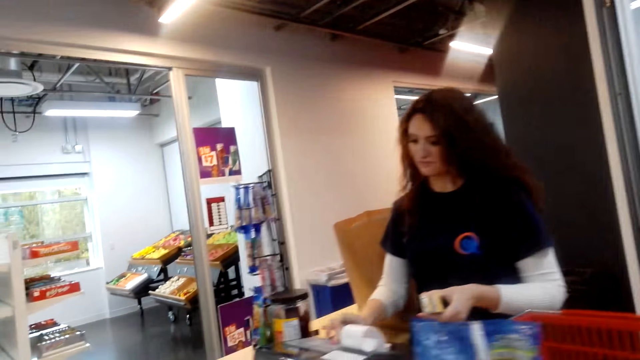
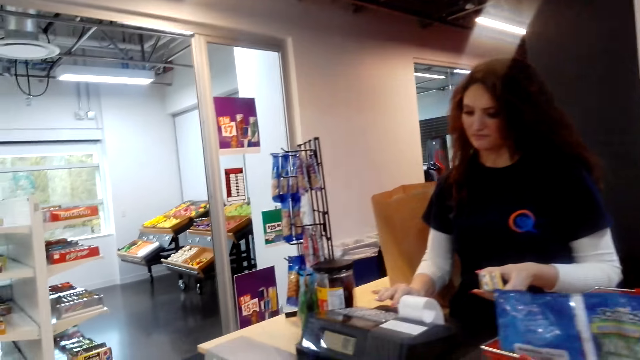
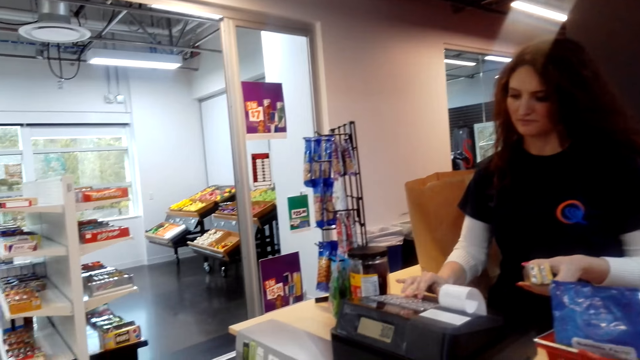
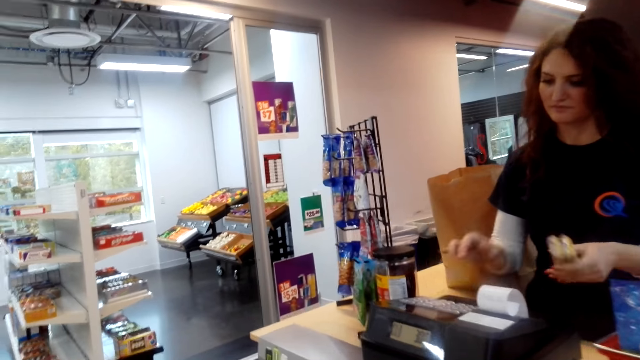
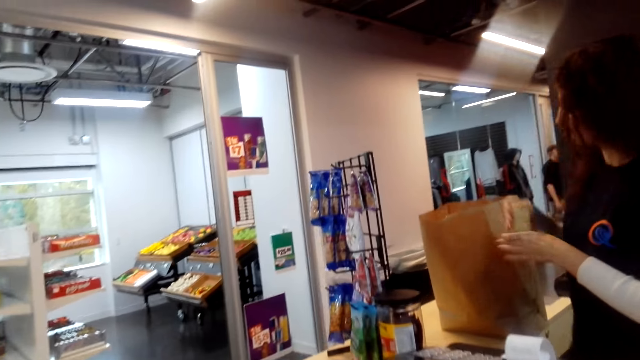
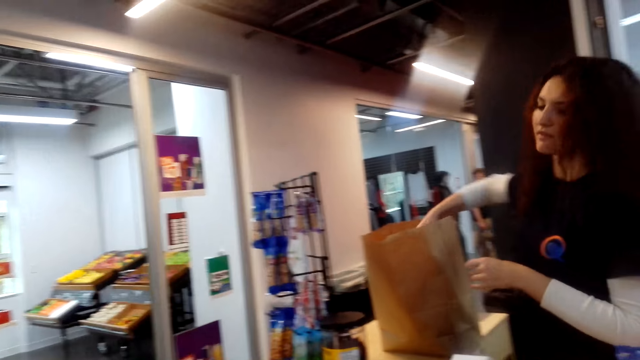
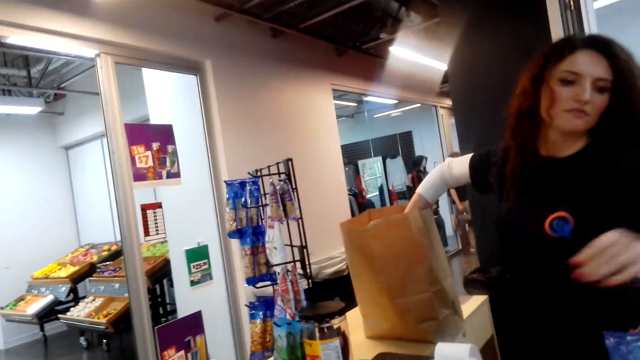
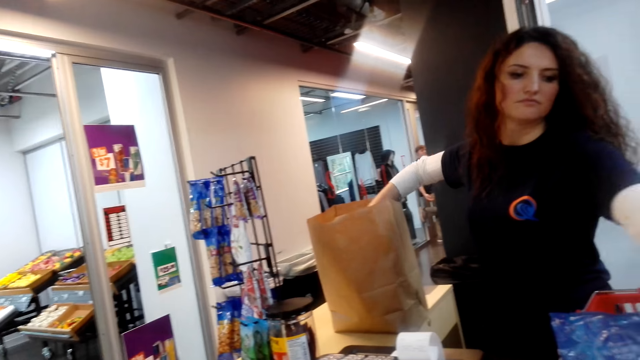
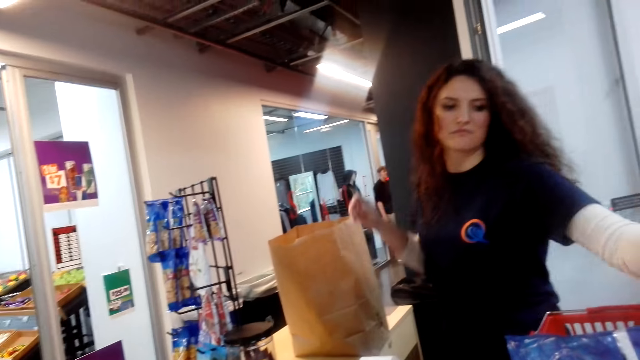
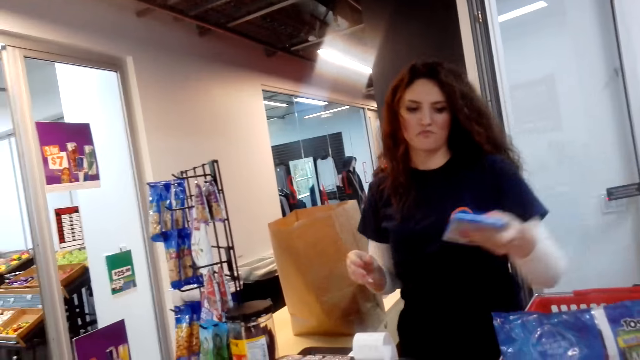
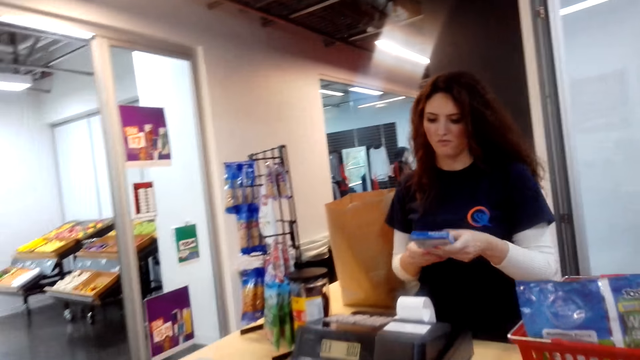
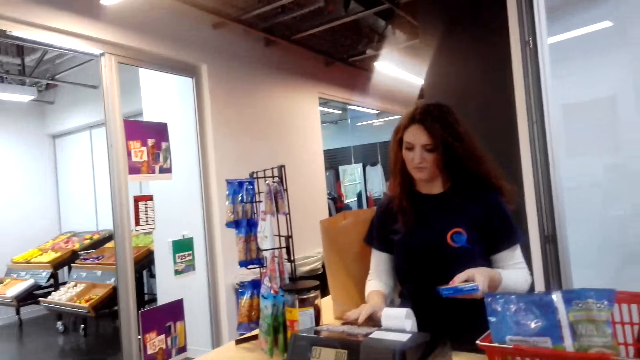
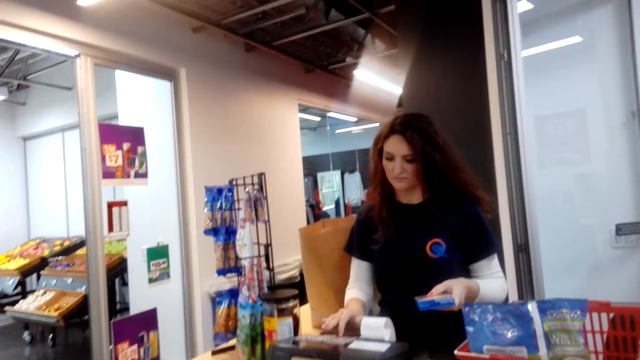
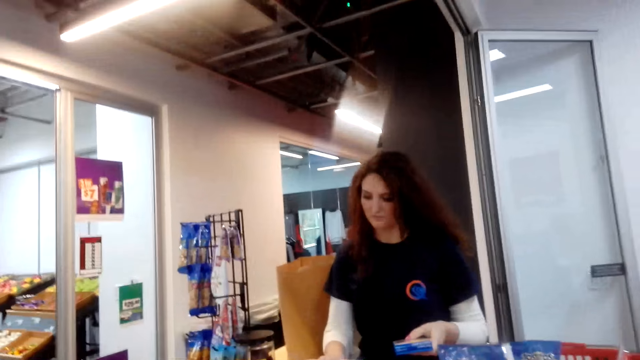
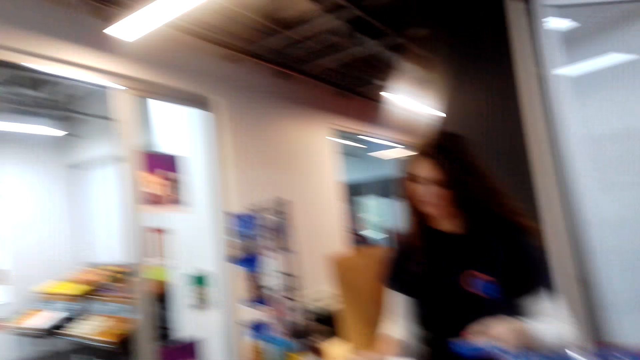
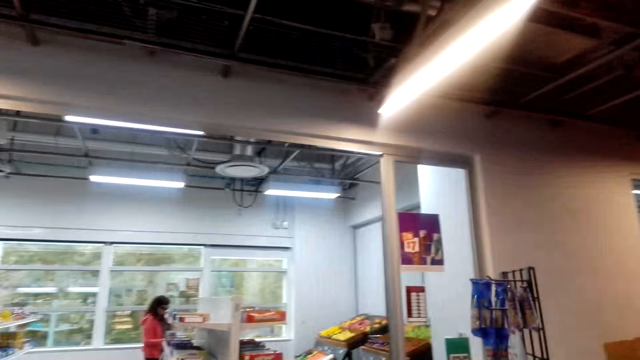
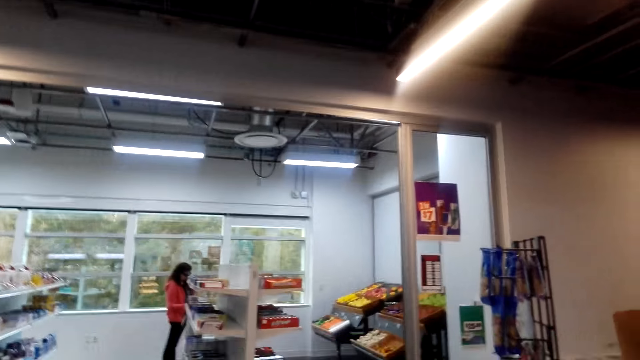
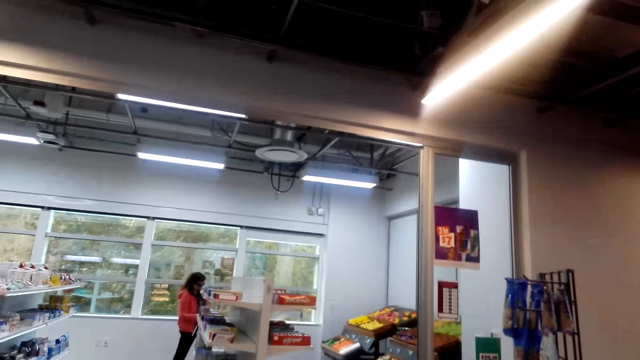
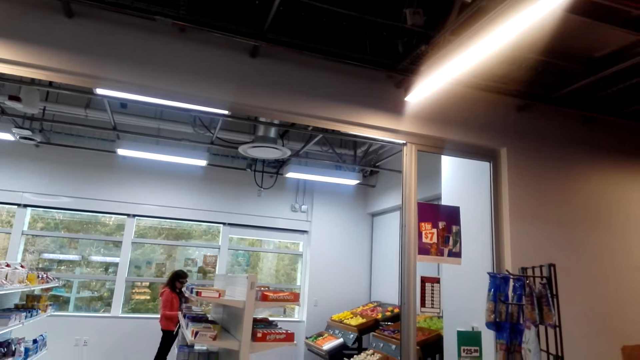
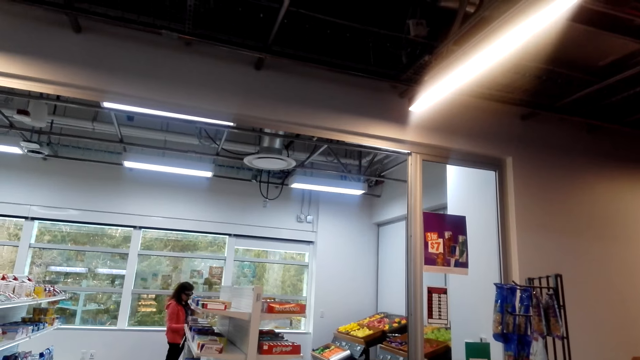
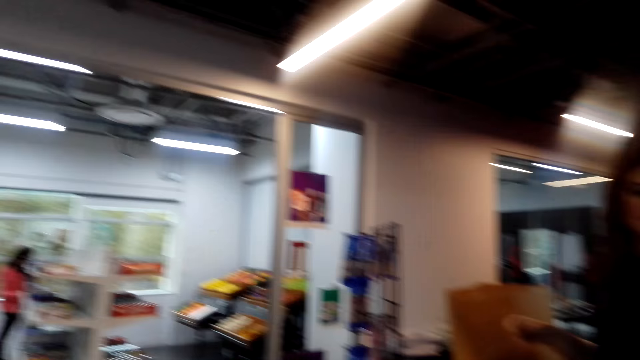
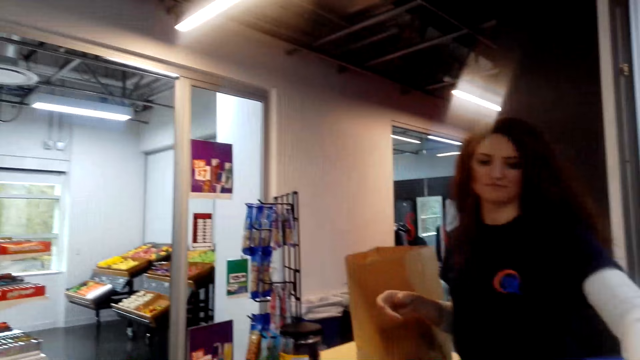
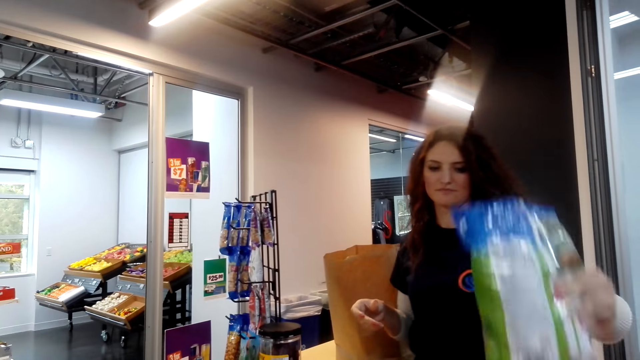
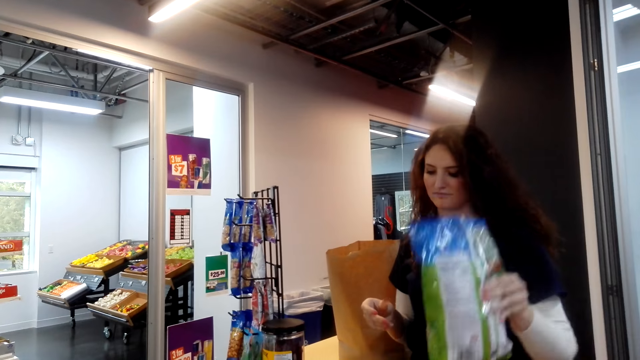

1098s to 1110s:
A cashier operates the cash register machine. The cashier types on a computer with right hand. The cashier holds an item. The cashier puts a packet inside a paper bag. The cashier picks up a box with left hand from a tray. The cashier holds an item. The cashier operates the cash register machine and types on the computer with right hand. The camera wearer looks around in a supermarket. They look around again. The cashier picks up a packet of tea with left hand.

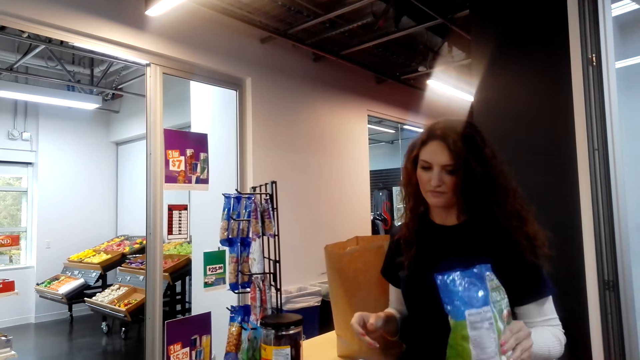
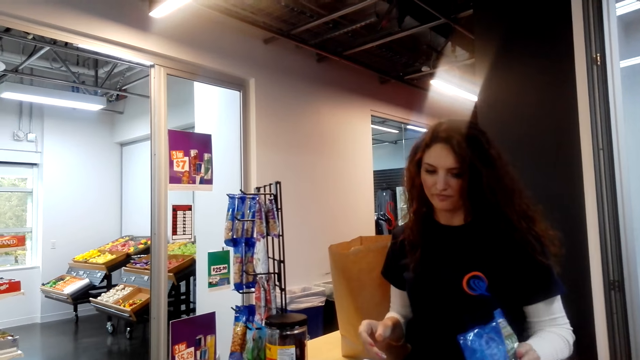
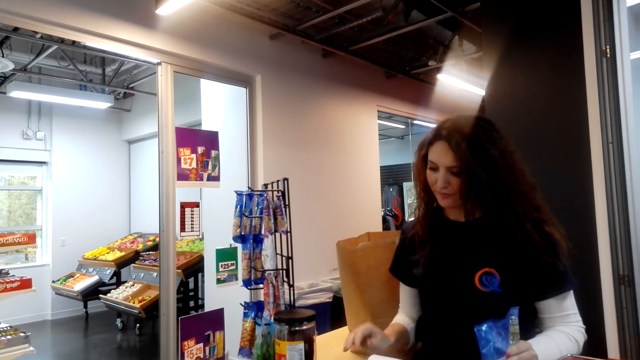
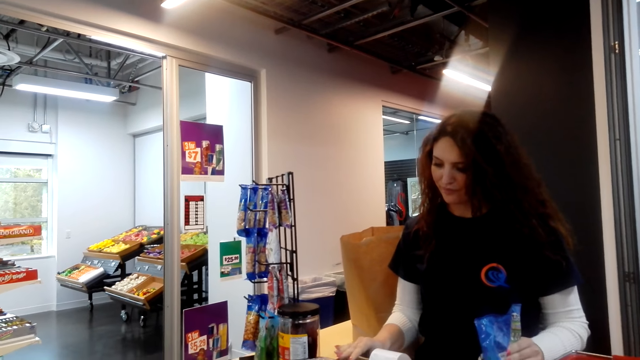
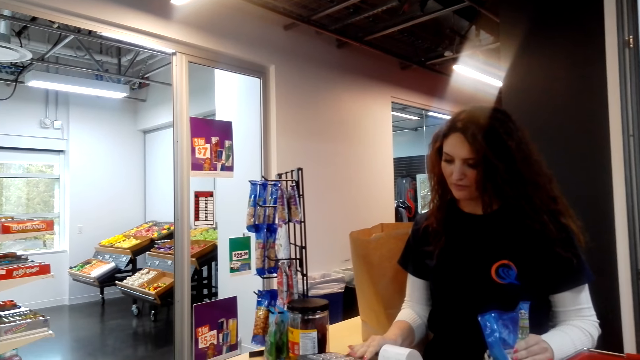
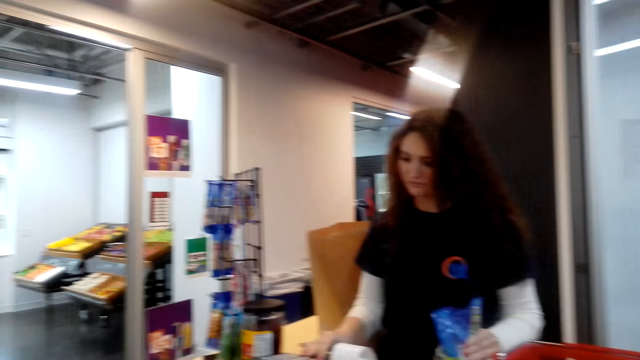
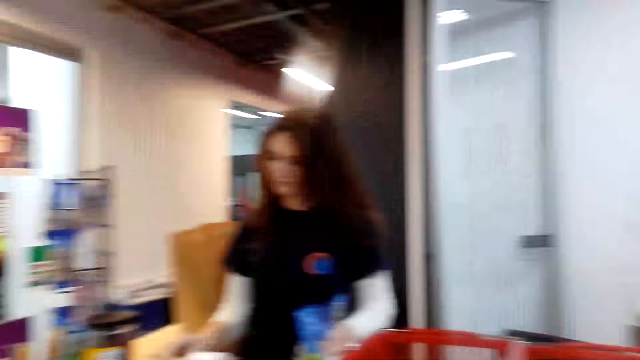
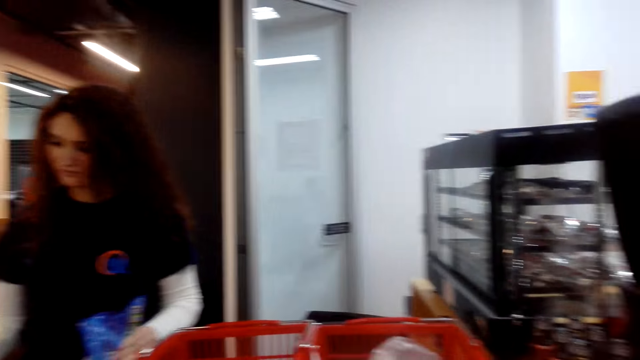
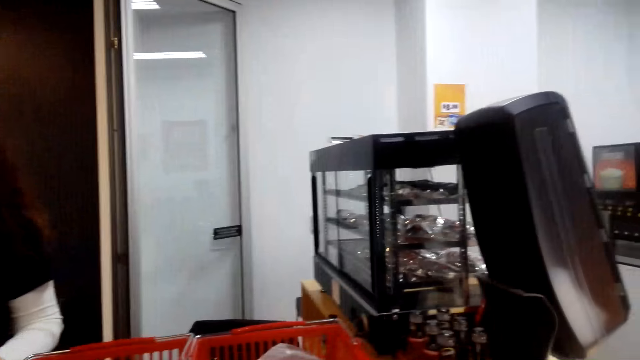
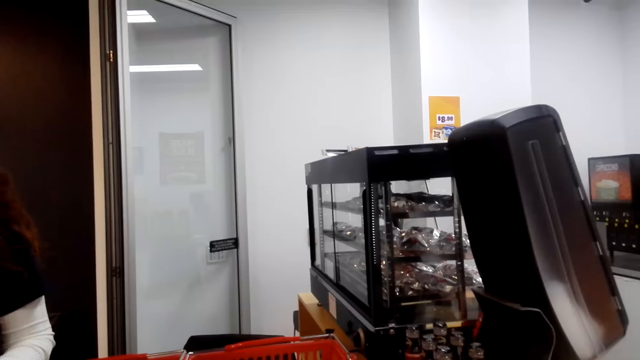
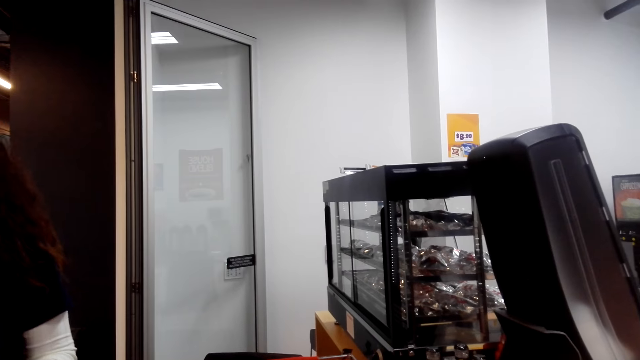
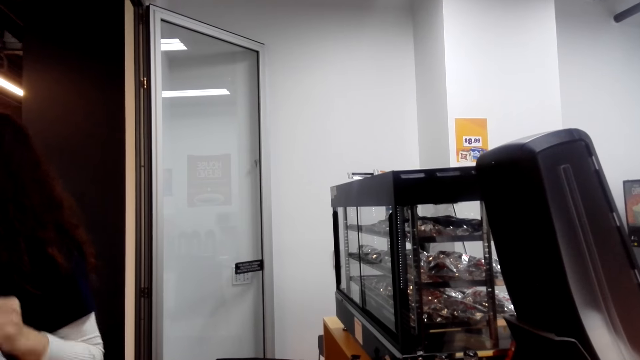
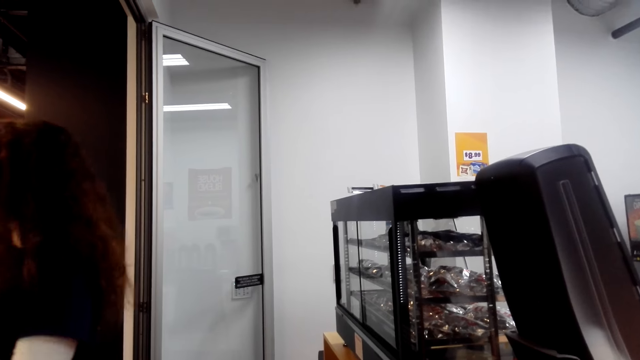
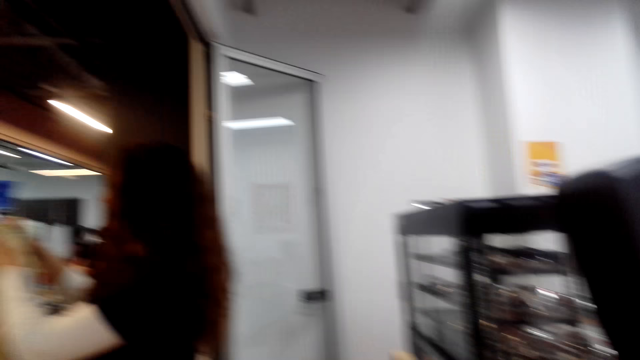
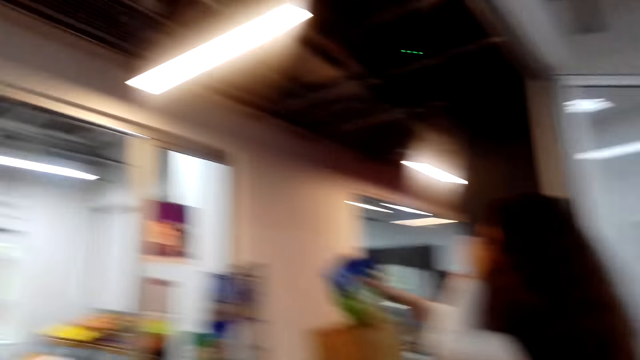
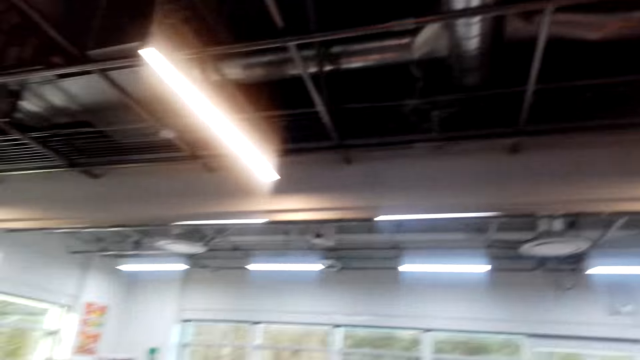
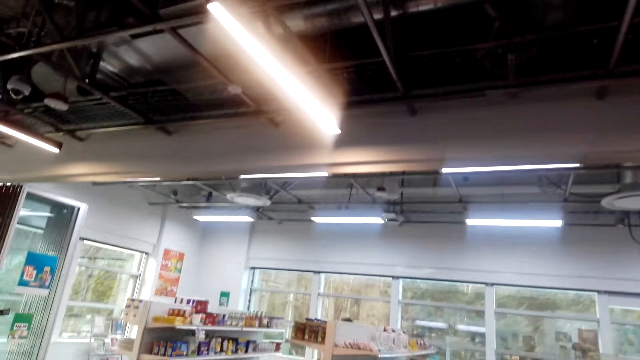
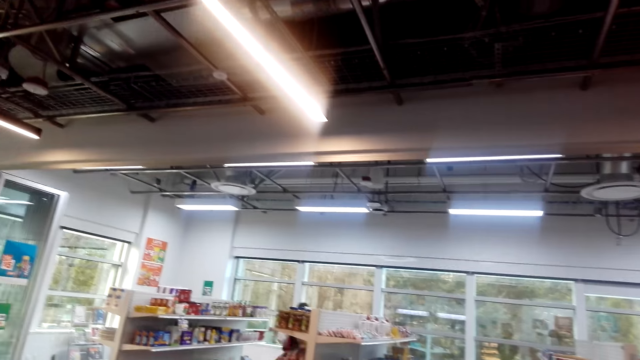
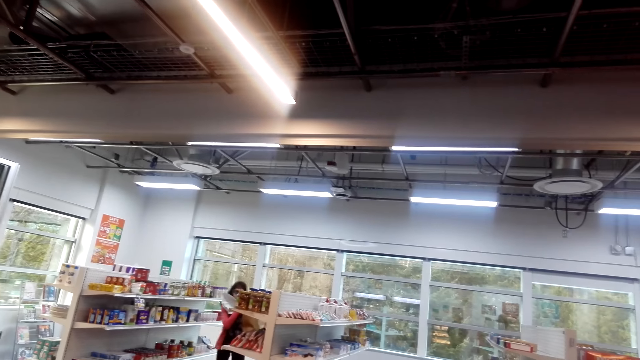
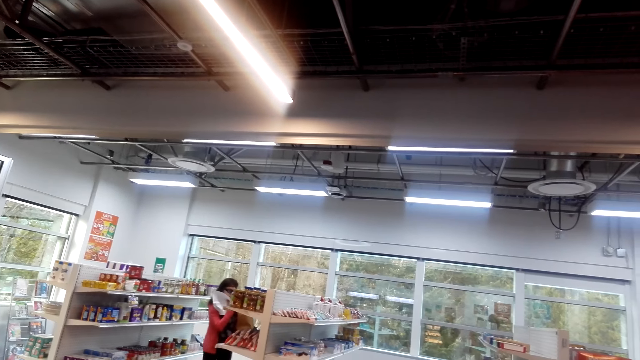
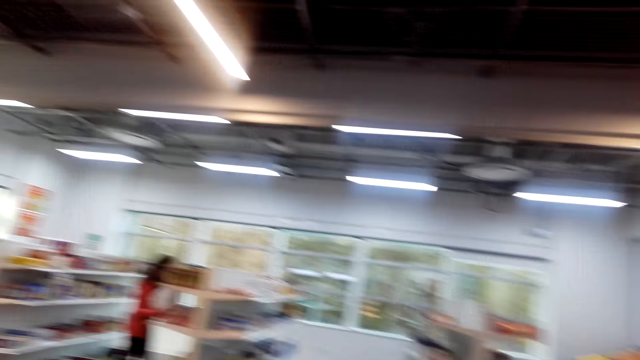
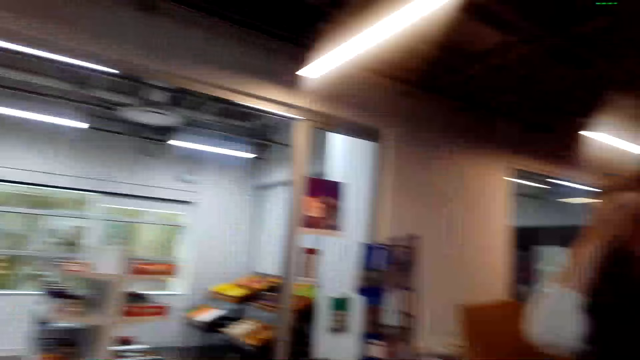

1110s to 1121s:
The cashier holds an item. The cashier operates the cash register and types in a computer with right hand. The camera wearer looks around. The cashier puts a packet of tea inside a paper bag. The camera wearer looks around in a supermarket.
